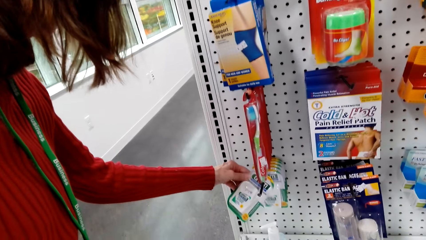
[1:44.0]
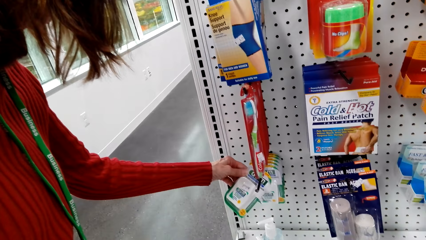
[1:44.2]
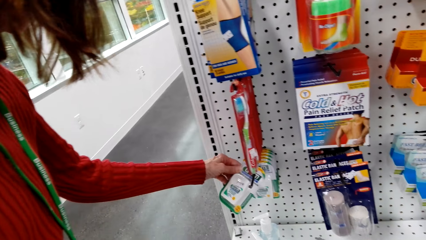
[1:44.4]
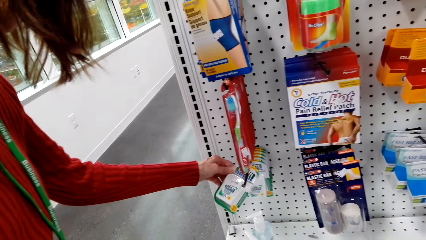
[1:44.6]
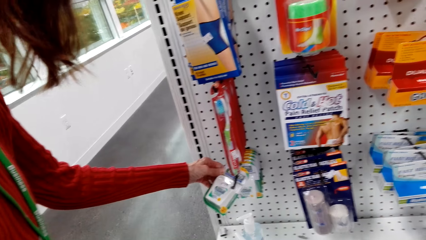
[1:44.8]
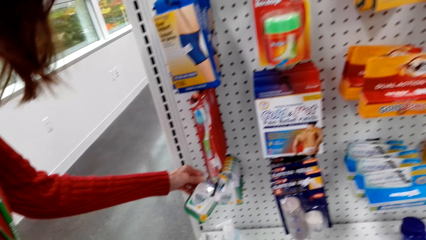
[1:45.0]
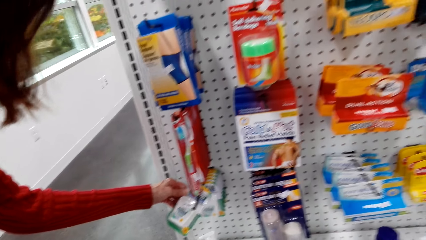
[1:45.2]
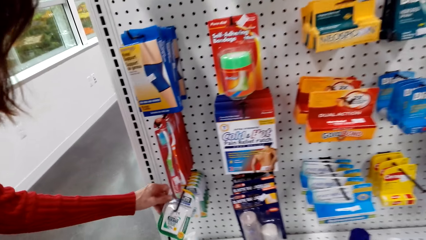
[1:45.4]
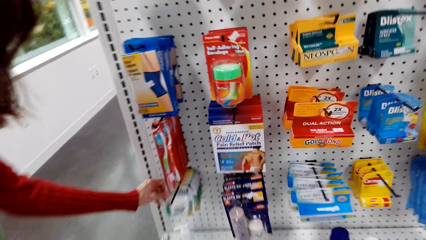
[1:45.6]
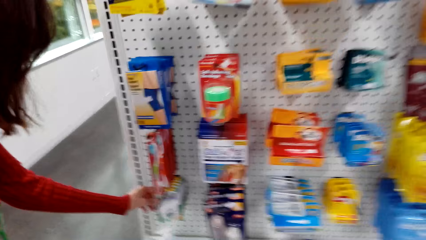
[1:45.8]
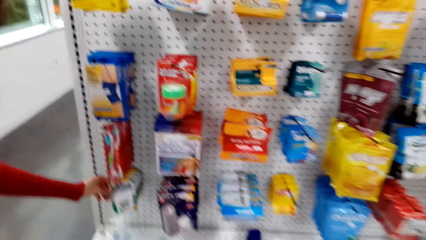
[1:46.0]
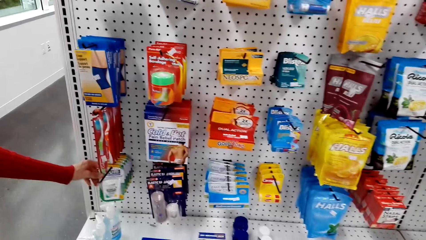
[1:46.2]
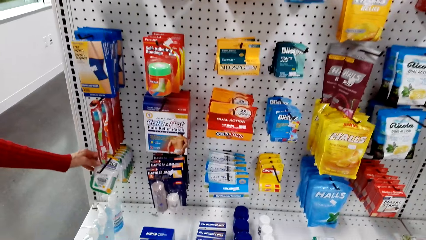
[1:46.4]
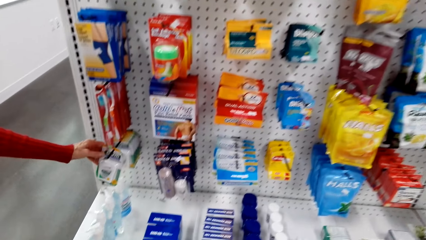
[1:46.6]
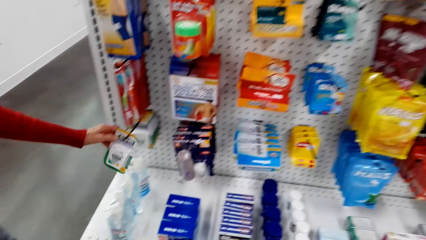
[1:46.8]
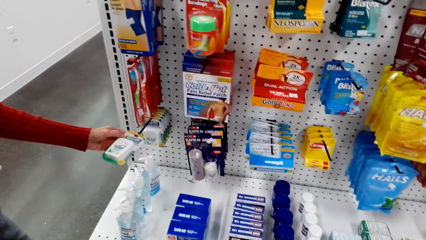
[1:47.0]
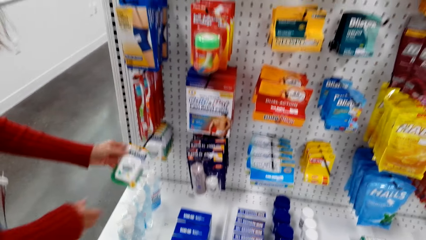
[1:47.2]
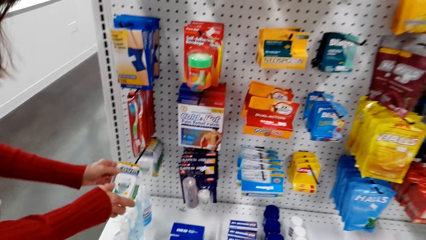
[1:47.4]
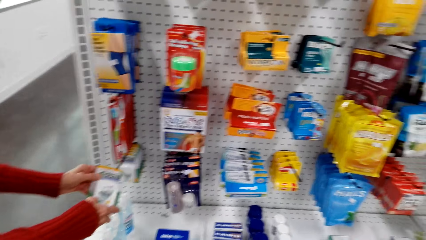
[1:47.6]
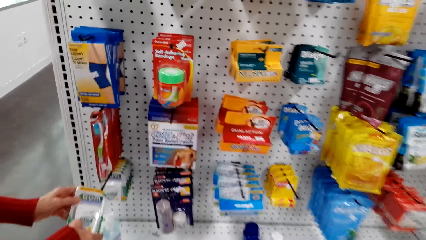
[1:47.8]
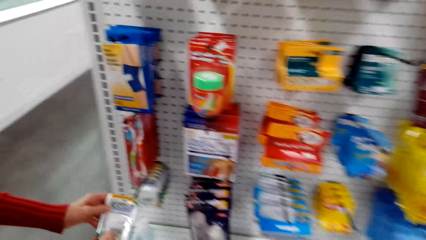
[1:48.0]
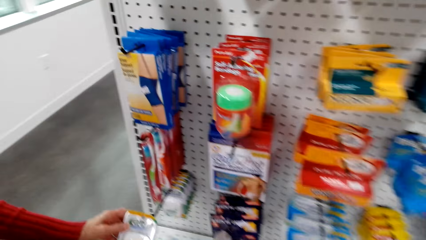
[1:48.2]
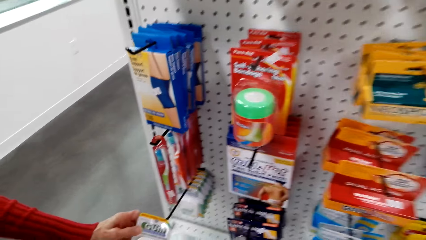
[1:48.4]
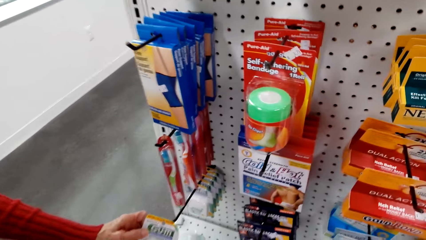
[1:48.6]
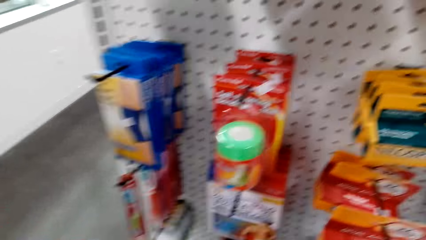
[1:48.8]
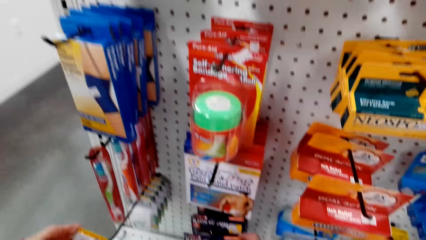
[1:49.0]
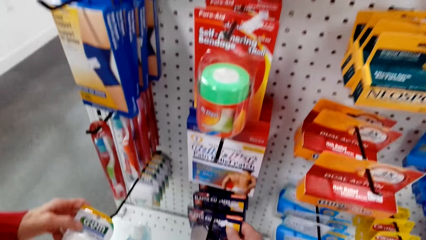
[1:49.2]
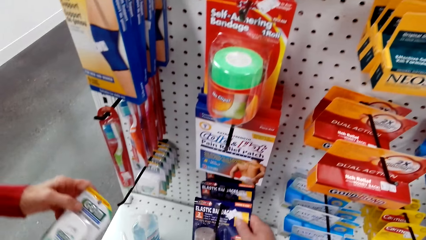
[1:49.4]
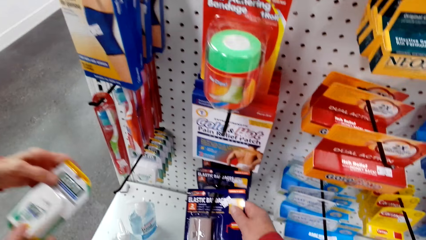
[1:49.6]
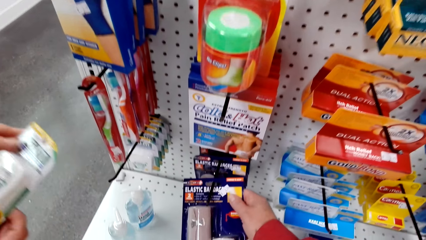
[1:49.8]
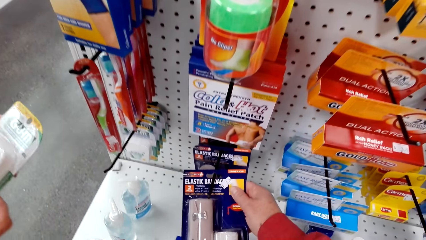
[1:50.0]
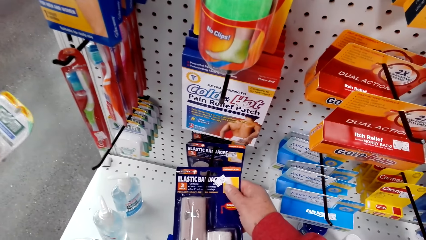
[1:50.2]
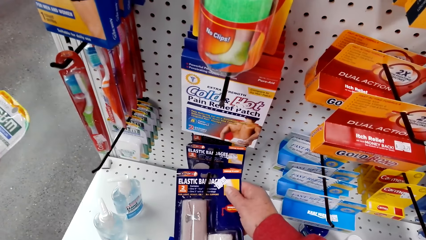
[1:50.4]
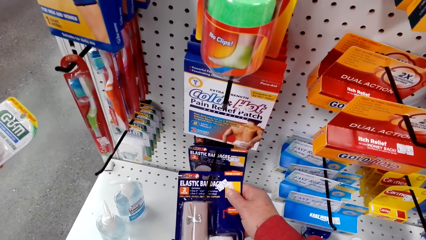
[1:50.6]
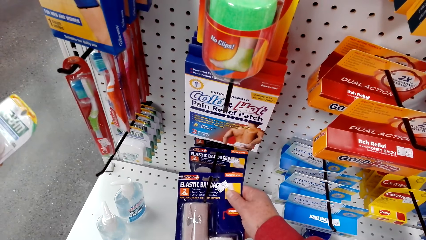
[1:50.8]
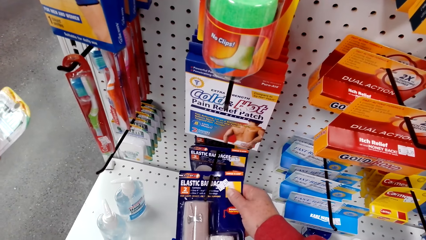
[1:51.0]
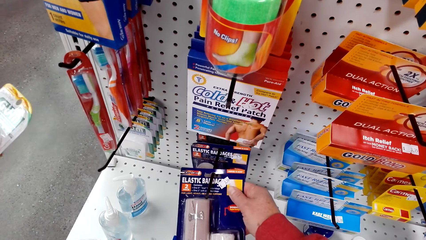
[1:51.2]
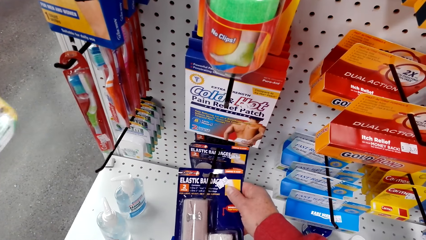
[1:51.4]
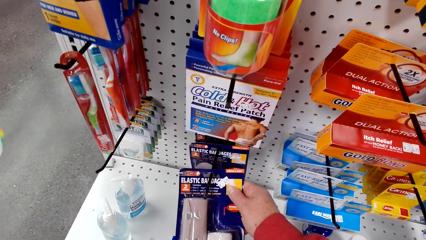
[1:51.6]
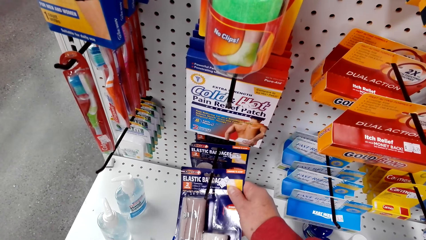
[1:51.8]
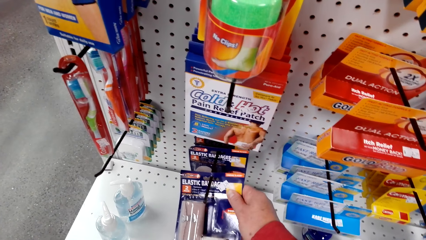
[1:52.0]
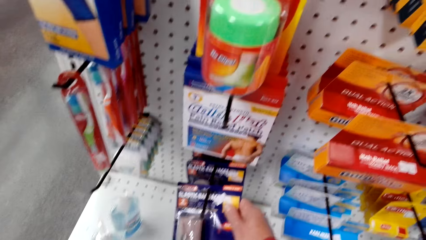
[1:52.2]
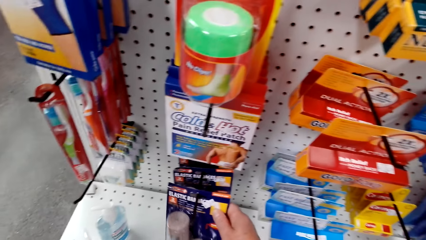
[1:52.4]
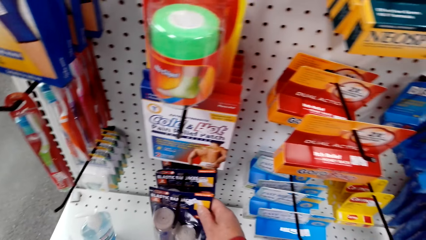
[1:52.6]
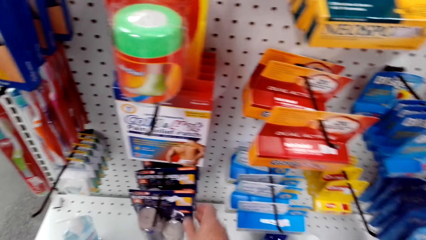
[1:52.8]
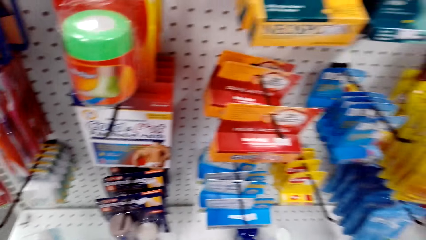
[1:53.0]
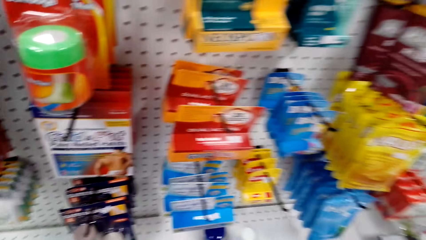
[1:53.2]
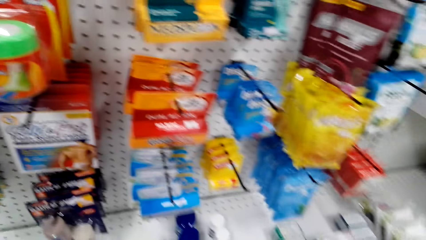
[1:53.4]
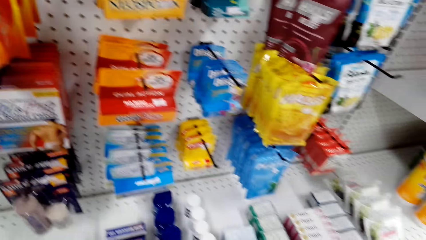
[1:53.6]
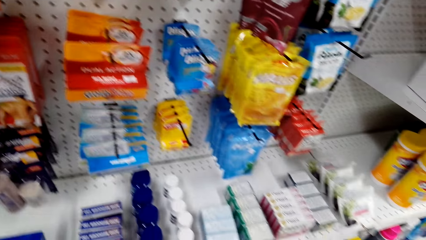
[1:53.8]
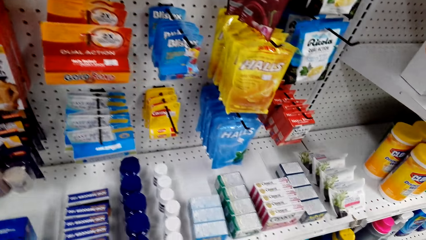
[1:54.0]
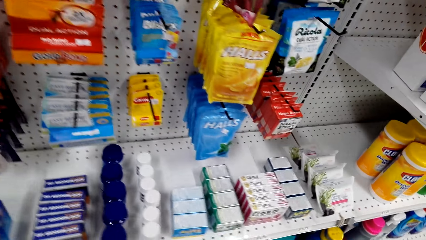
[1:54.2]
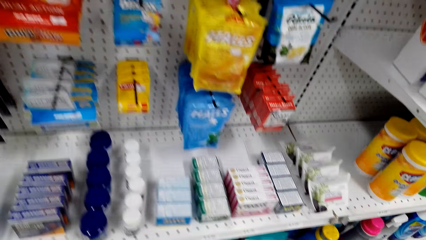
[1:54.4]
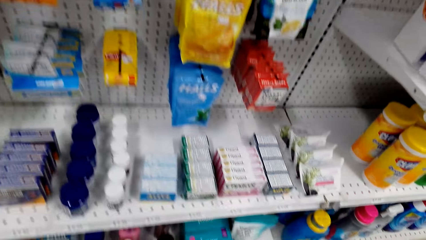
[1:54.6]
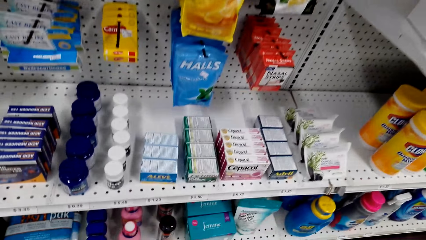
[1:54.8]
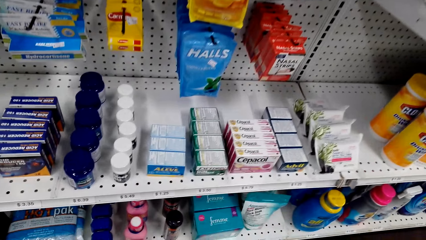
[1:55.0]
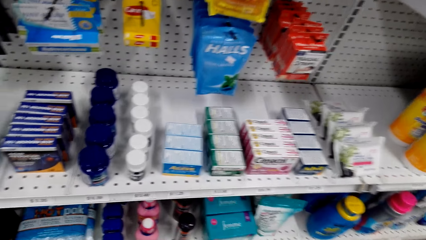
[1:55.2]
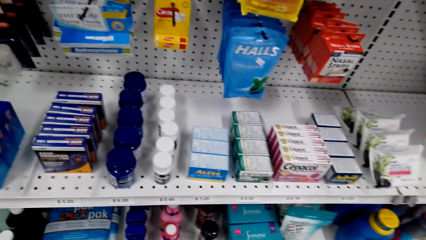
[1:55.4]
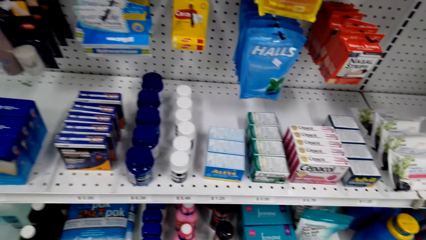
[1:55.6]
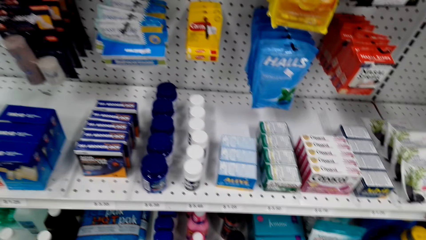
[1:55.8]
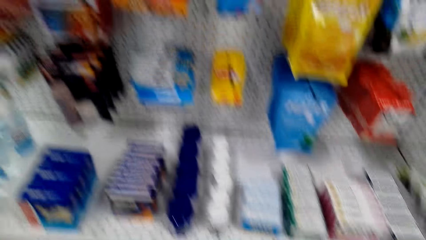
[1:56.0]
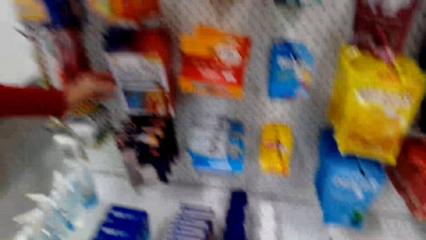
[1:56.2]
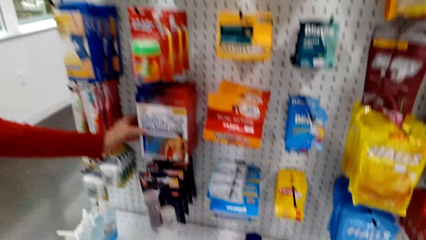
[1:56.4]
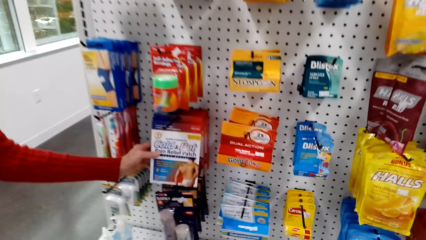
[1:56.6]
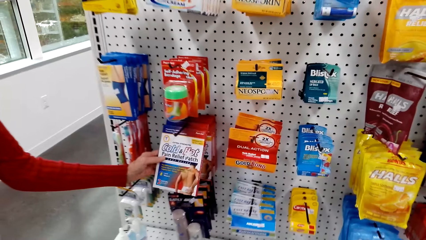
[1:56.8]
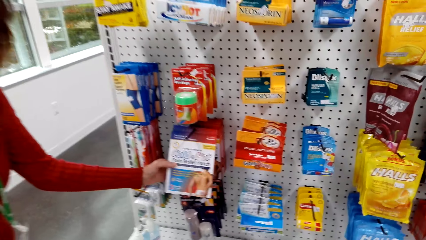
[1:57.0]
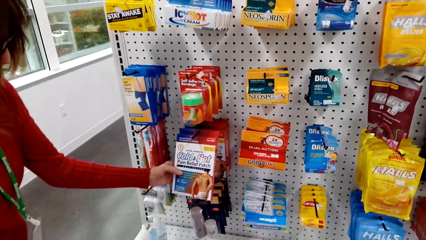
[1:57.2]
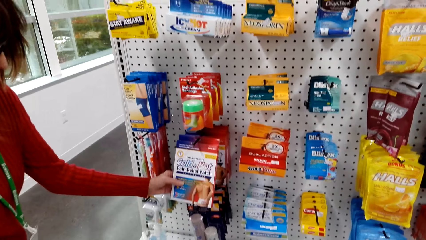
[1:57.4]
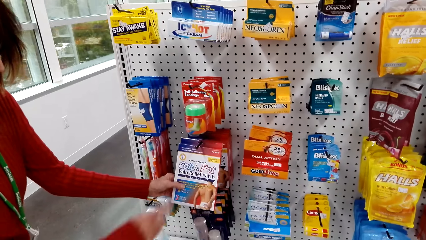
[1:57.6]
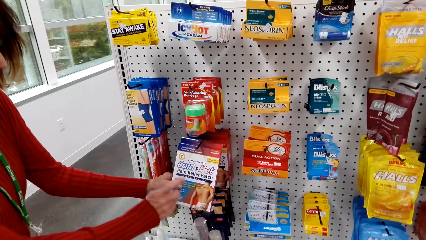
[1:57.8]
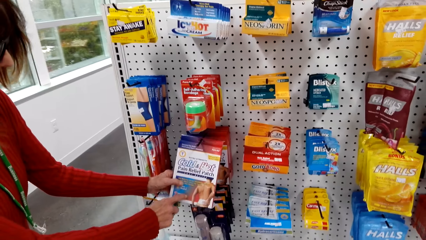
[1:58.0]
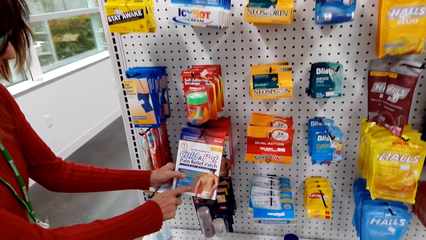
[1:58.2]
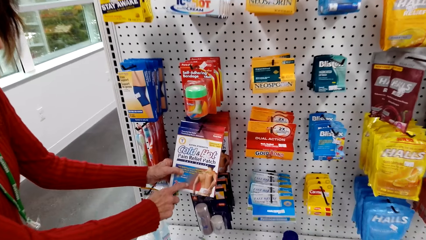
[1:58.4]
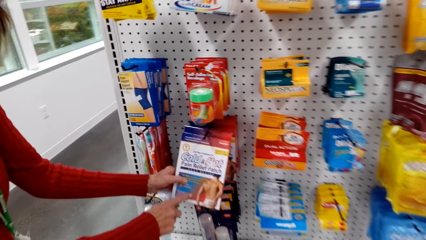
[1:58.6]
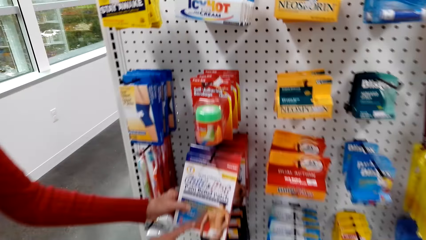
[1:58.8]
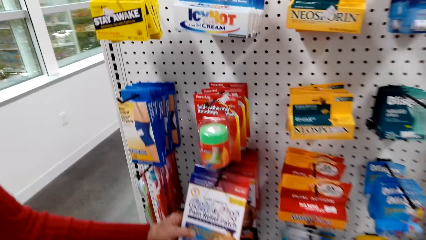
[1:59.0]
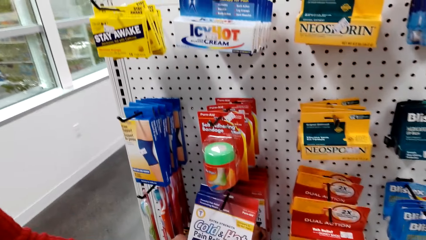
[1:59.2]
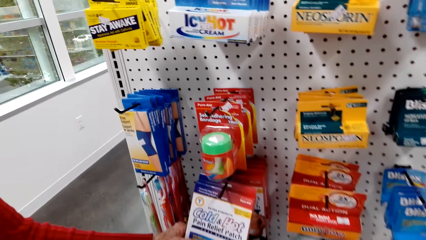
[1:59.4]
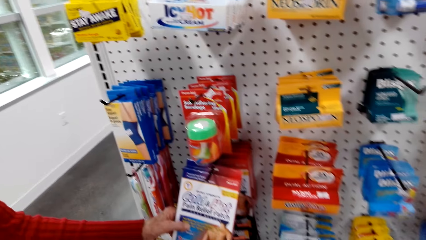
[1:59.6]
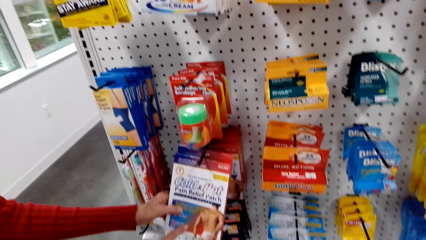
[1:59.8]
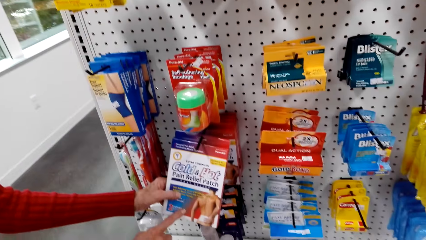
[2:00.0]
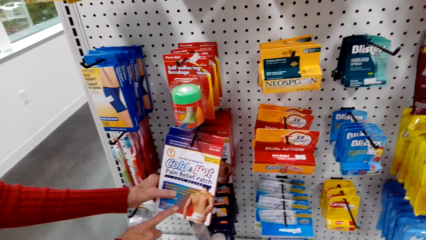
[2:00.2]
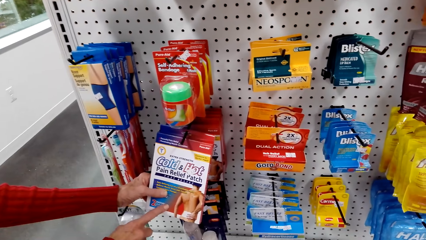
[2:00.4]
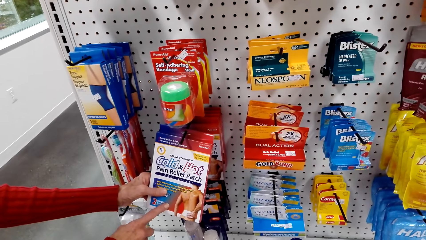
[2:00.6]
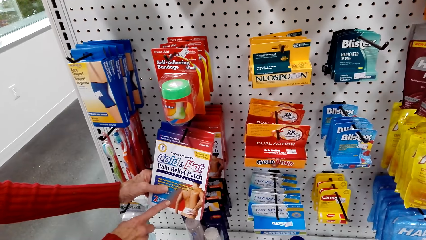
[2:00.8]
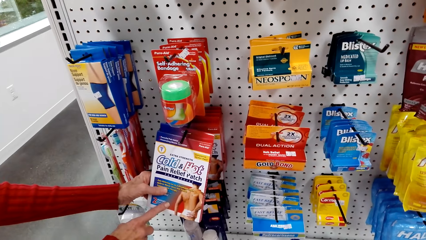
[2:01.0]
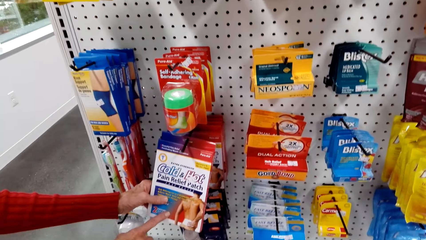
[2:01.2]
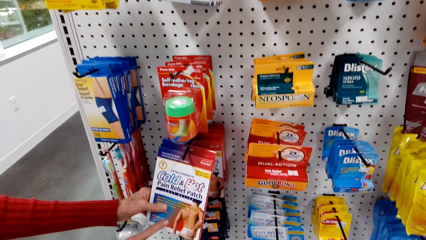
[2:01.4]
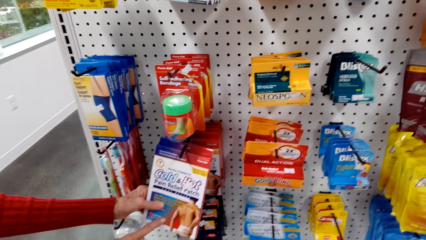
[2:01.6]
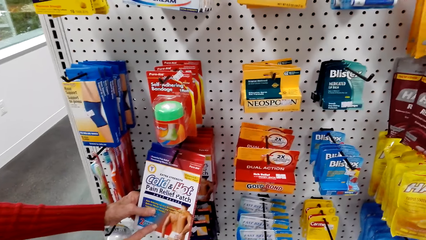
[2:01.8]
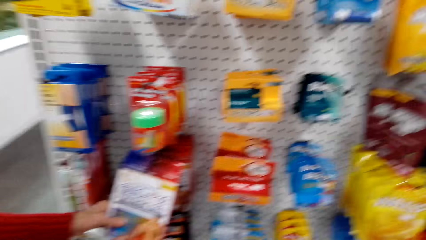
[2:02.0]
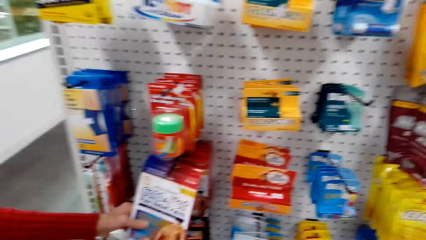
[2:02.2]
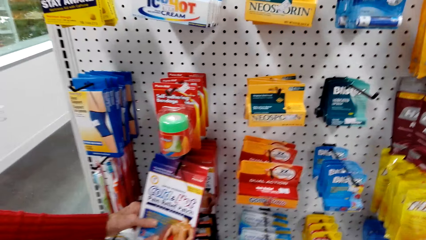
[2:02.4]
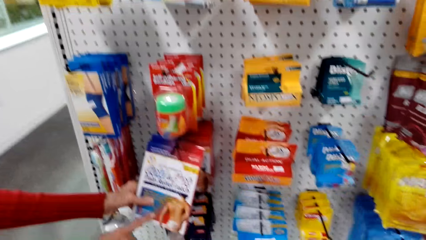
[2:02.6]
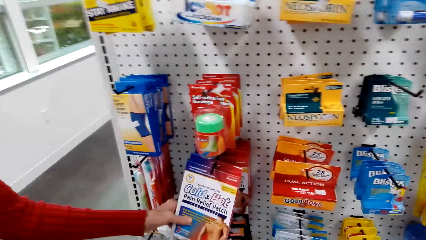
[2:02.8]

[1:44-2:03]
The camera wearer holds a plastic bandage. They touch something on the hook. A woman holds a cold hot pain relief. The woman touches the cold and hot pain reliever from the hook.
